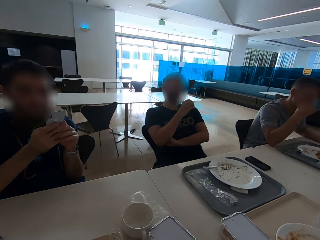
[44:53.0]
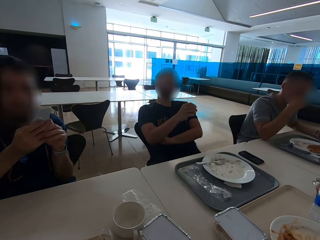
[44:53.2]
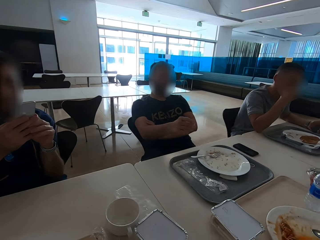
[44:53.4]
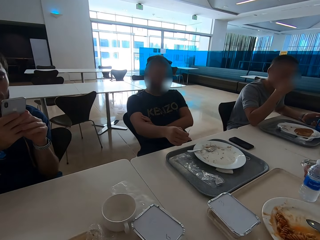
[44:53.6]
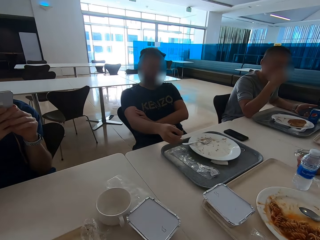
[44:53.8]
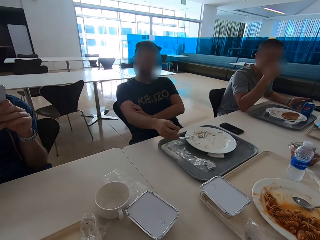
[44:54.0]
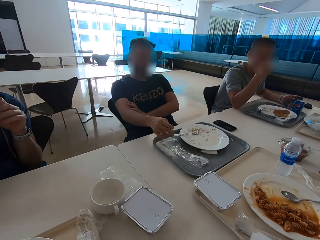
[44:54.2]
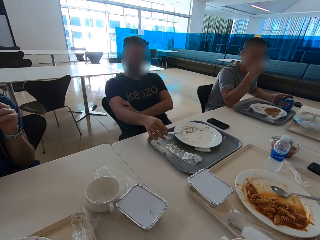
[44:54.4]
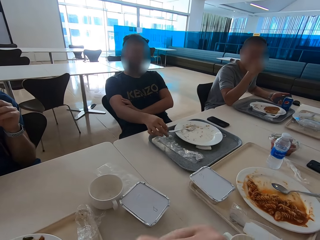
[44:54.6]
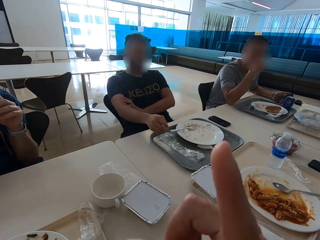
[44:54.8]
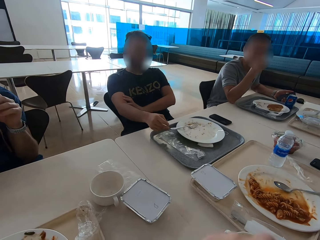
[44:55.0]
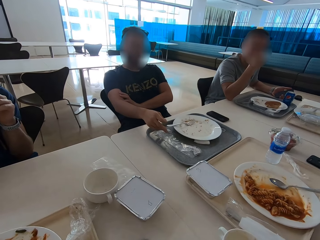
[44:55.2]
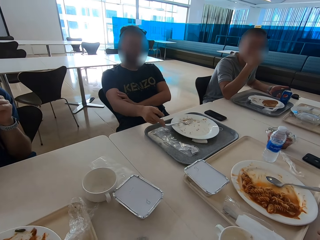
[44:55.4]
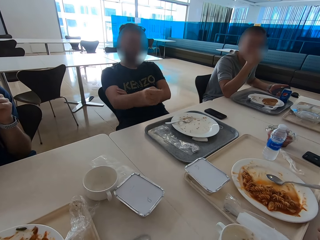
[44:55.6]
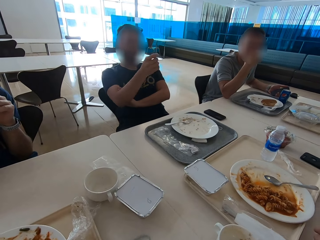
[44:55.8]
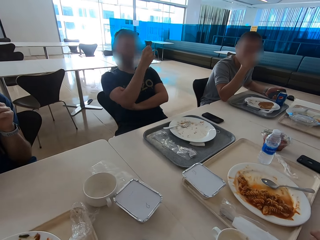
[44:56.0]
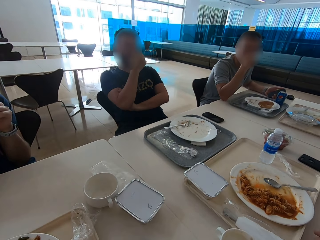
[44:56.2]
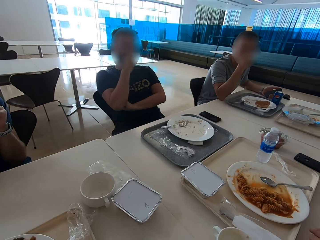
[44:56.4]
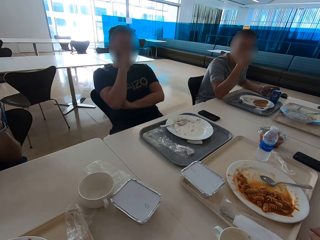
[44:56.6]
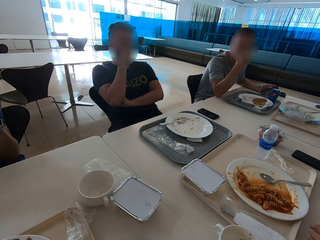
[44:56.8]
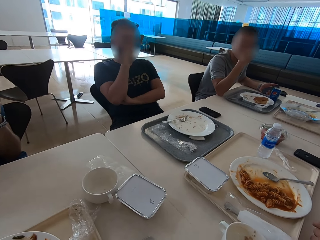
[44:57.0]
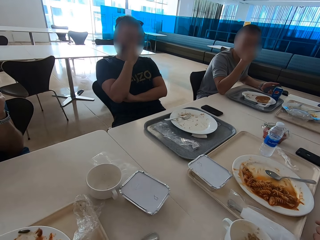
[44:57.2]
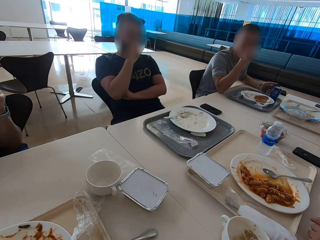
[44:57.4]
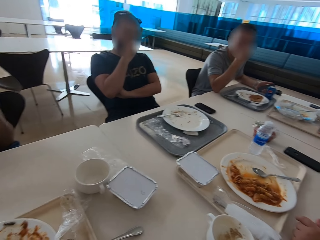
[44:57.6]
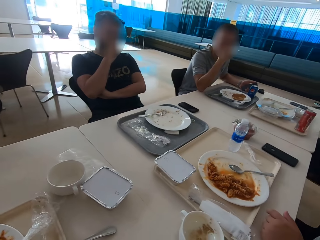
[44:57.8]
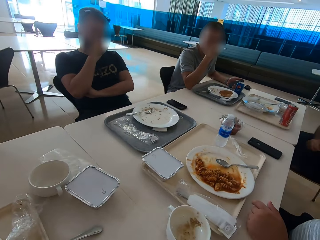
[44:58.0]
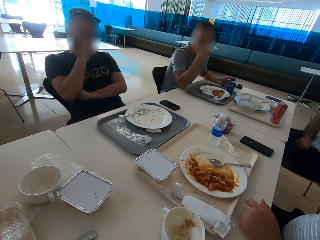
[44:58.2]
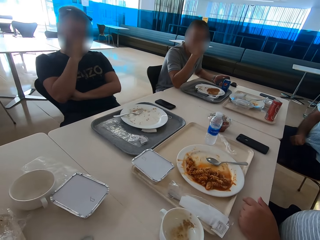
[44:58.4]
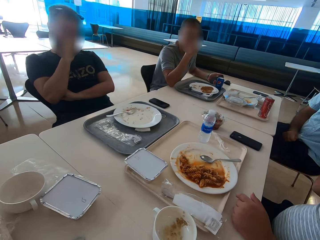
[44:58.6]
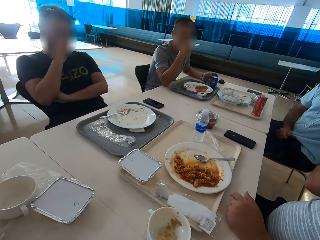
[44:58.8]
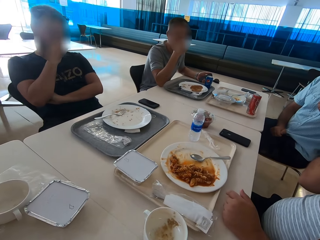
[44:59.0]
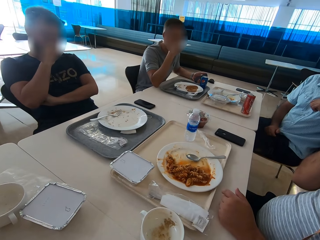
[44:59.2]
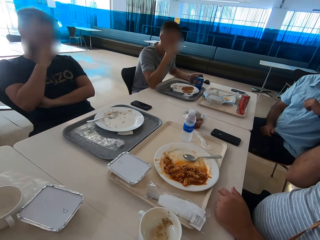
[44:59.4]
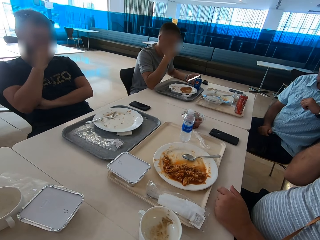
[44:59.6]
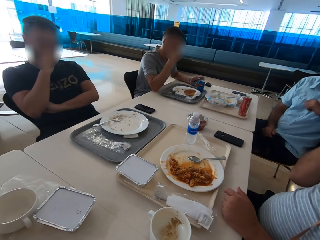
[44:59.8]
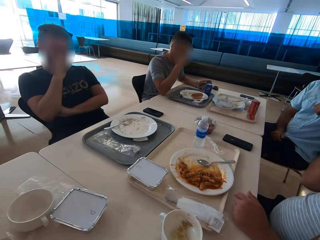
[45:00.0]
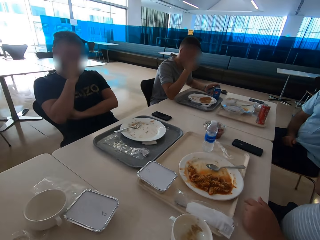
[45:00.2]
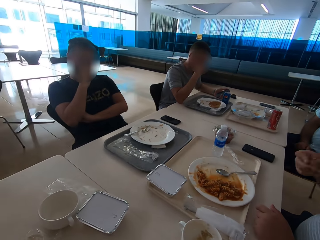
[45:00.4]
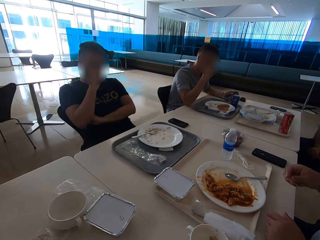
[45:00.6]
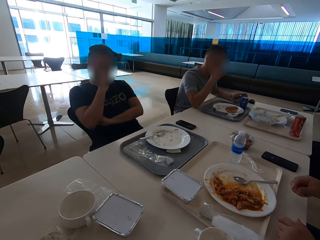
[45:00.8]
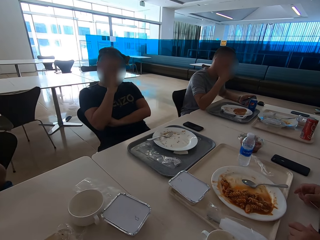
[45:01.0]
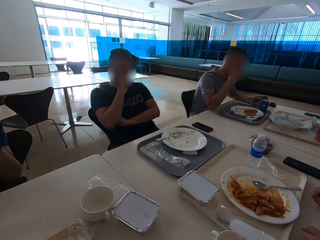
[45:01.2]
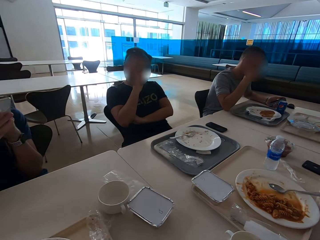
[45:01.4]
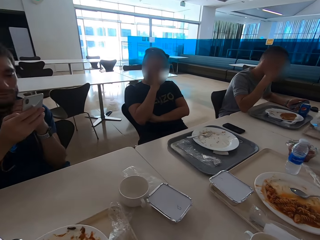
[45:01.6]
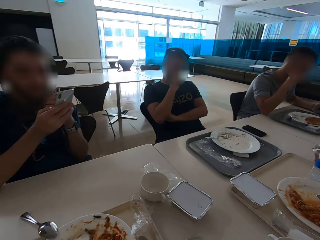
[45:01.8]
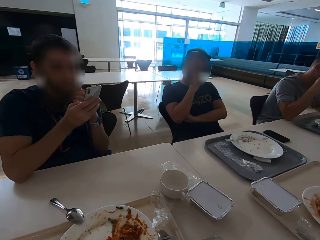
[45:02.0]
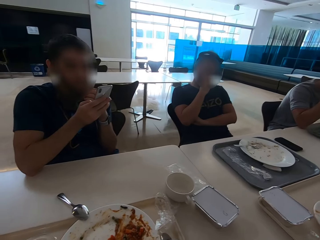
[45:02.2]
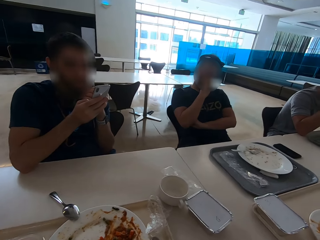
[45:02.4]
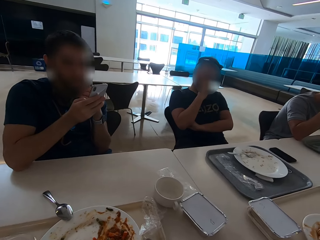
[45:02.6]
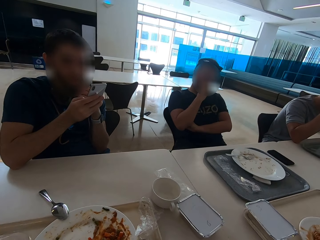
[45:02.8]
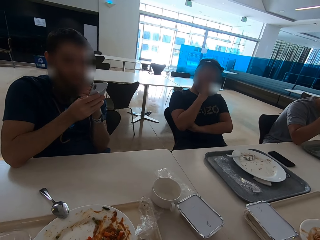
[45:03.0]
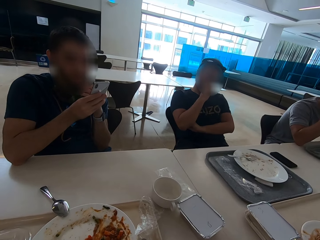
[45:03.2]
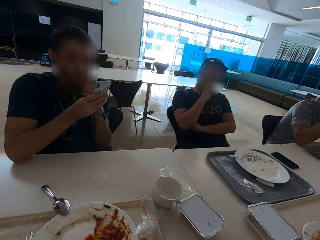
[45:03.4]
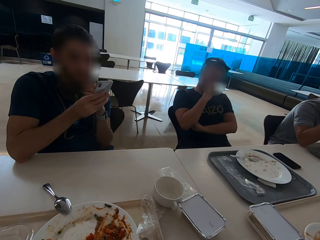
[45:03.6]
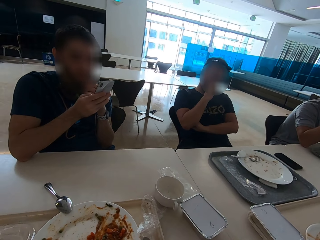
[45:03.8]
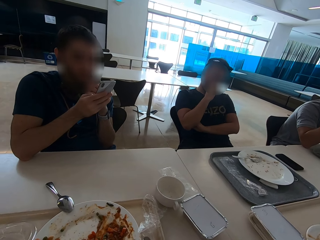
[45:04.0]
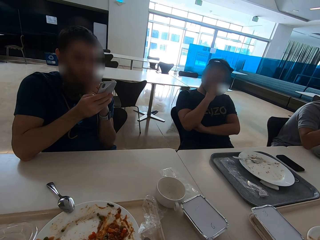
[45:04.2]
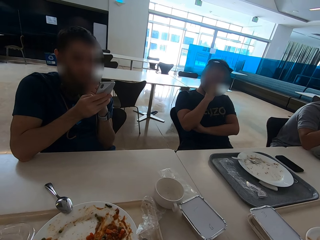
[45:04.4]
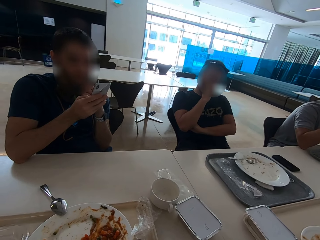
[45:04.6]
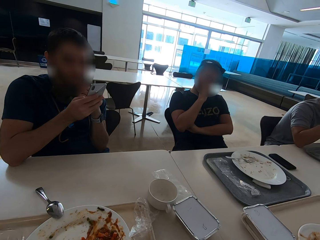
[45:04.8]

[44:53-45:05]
A man drops something on the tray. The camera wearer looks around the table.

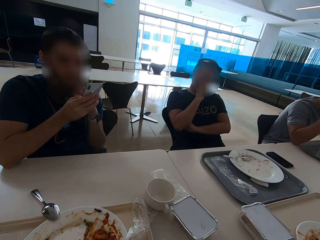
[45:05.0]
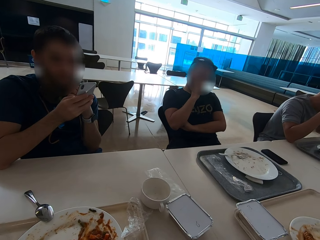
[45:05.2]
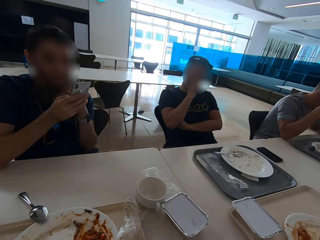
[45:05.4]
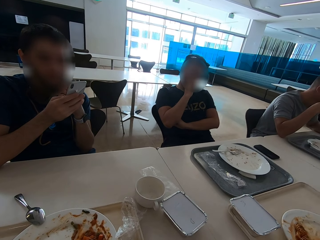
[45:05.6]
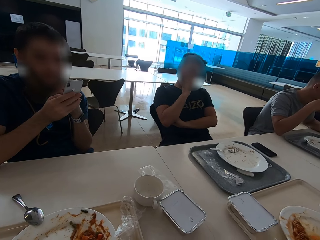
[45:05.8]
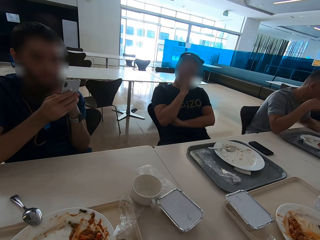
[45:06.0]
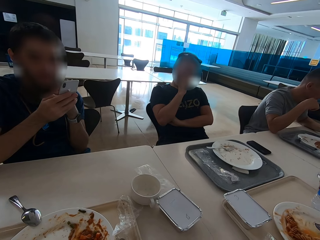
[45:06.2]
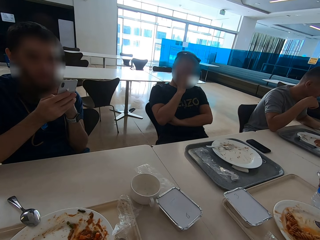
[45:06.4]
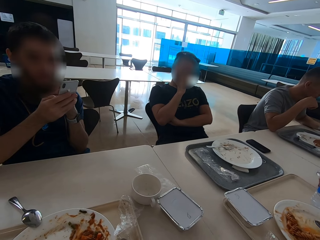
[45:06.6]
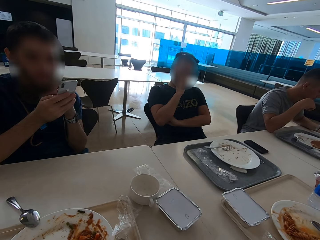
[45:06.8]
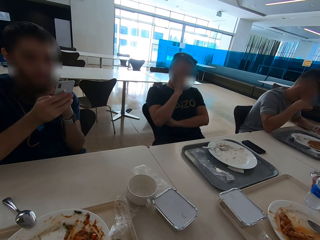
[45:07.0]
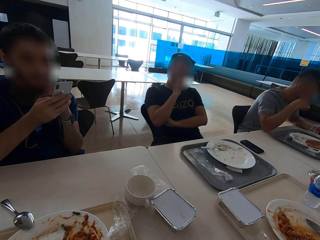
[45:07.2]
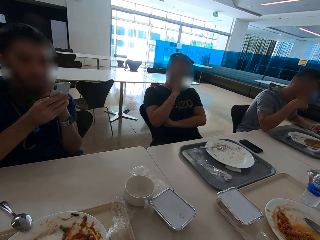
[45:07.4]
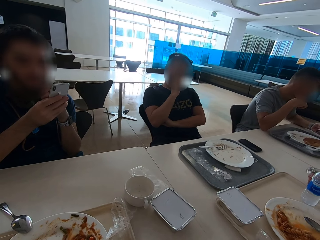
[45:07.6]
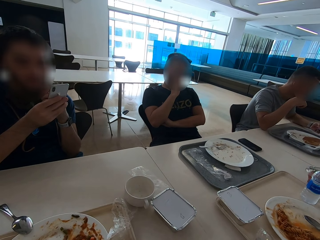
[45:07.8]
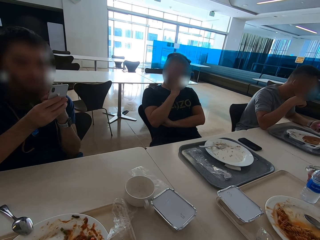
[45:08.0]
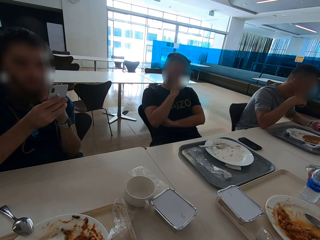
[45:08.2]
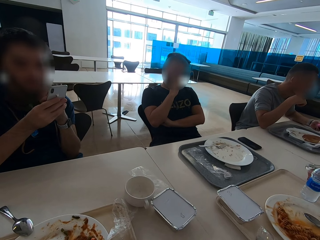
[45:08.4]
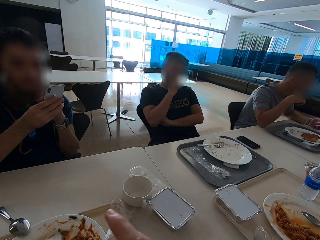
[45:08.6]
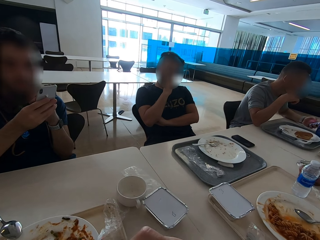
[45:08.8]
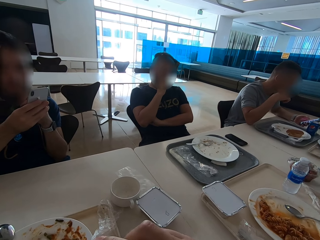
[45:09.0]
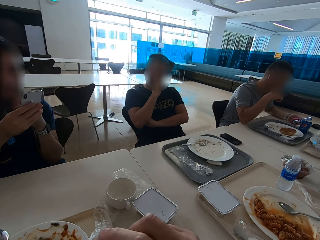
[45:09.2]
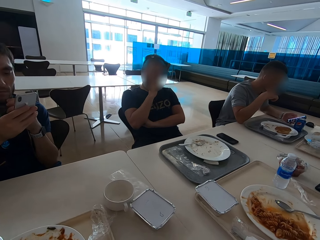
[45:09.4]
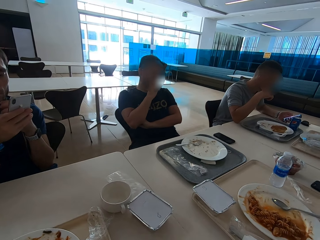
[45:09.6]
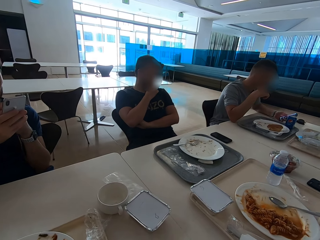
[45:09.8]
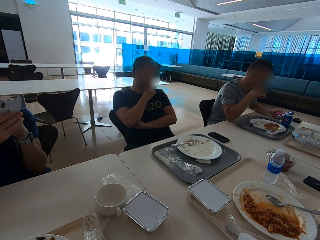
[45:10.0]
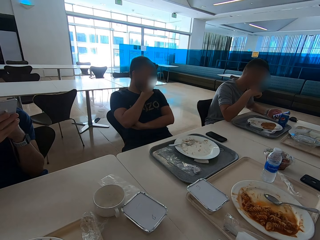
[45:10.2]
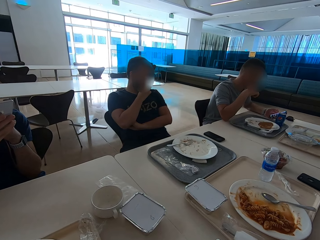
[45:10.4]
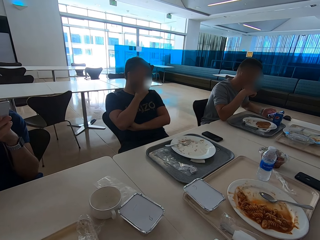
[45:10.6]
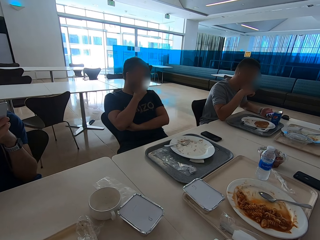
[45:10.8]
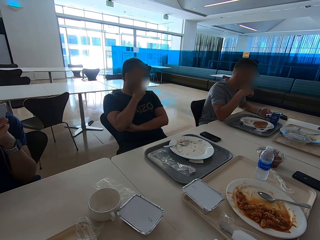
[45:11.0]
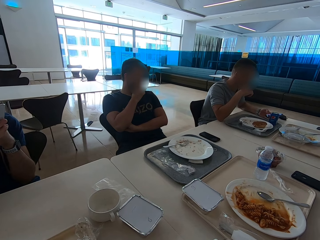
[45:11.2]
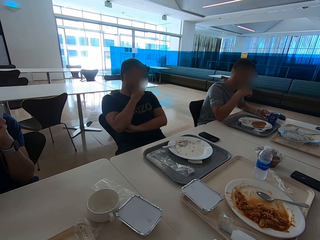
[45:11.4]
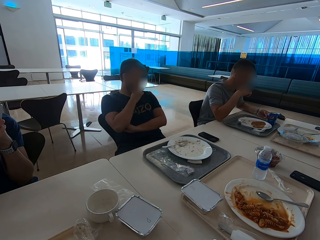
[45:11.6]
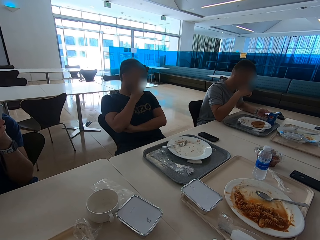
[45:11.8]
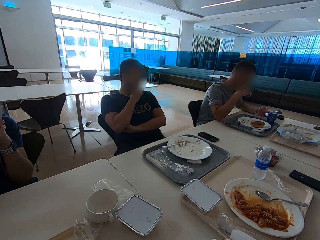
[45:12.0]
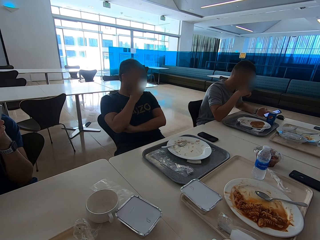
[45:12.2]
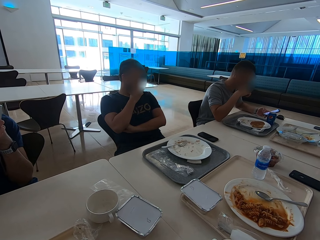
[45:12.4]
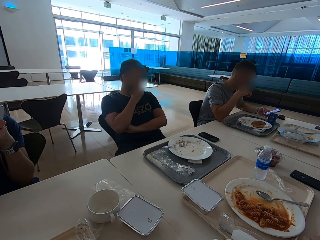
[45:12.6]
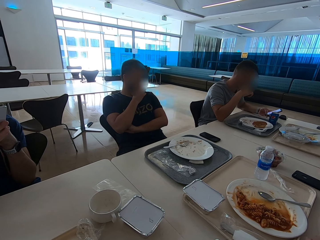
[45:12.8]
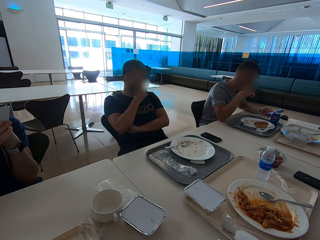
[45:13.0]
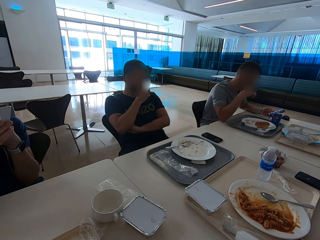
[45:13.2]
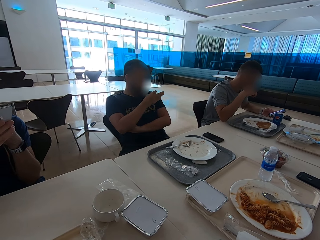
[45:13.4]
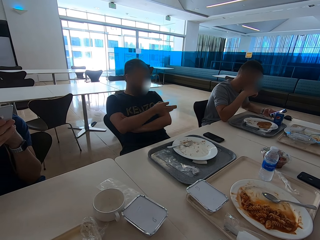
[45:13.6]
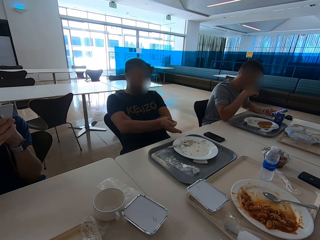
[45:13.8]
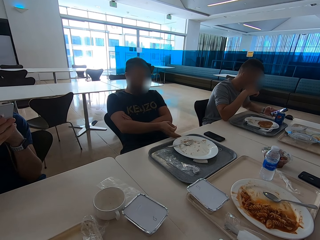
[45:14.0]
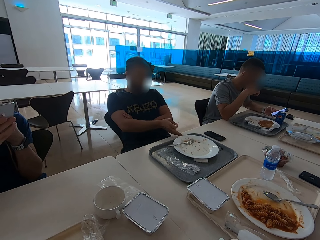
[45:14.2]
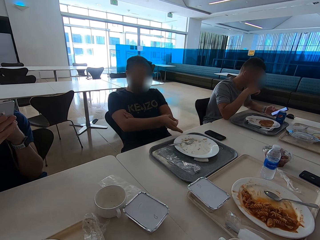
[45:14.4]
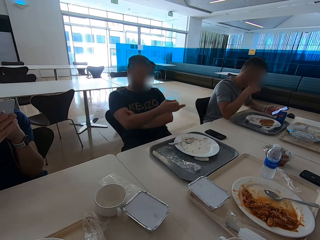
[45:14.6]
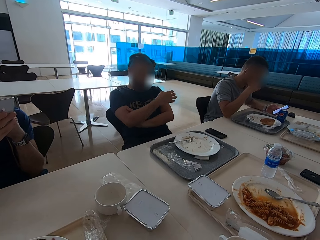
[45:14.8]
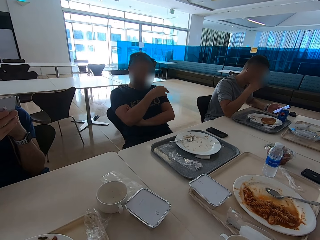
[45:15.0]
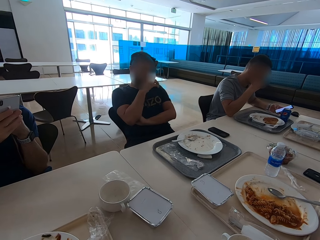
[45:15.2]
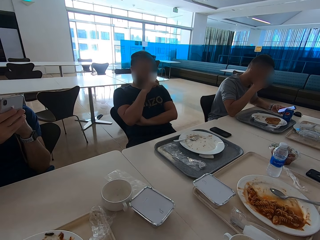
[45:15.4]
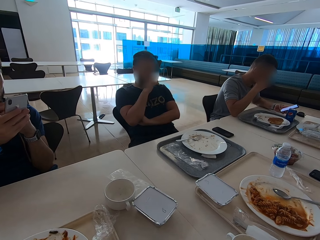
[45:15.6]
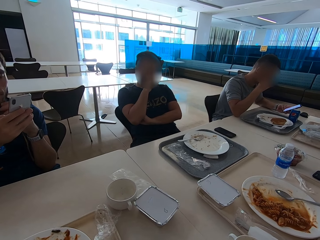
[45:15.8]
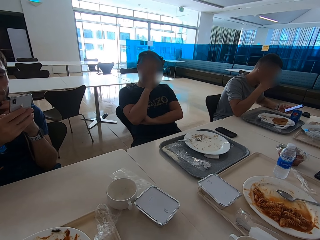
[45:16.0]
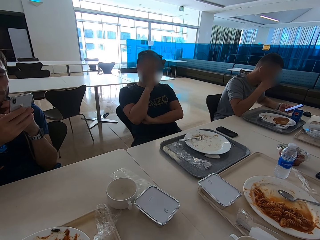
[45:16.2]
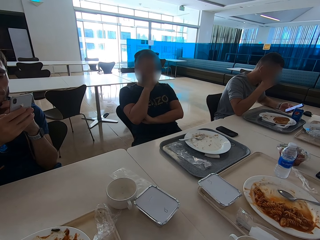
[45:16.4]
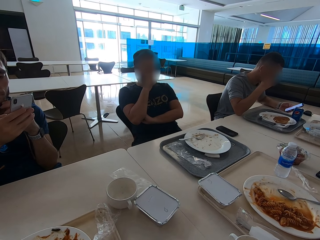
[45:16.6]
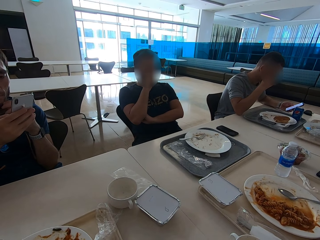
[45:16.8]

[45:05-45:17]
A man operates the phone. The camera wearer moves their right hand. Another man speaks with gestures.
